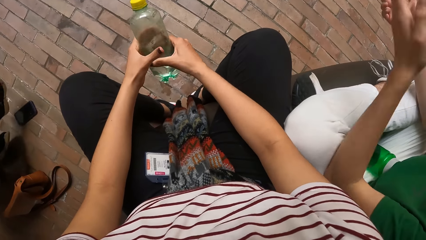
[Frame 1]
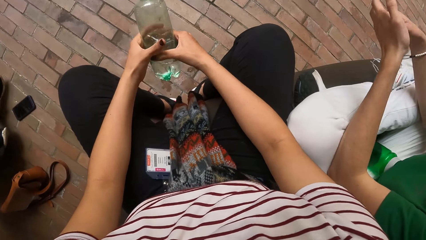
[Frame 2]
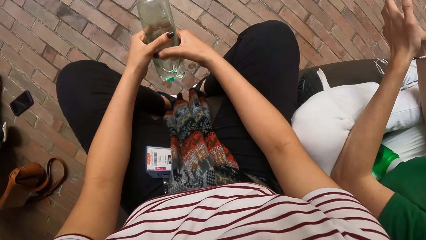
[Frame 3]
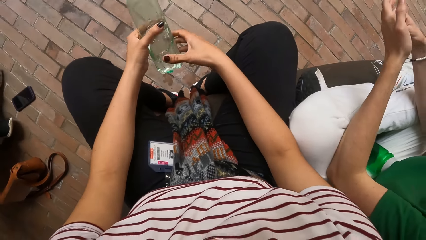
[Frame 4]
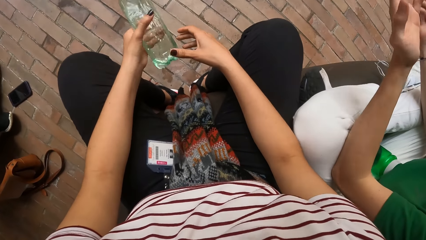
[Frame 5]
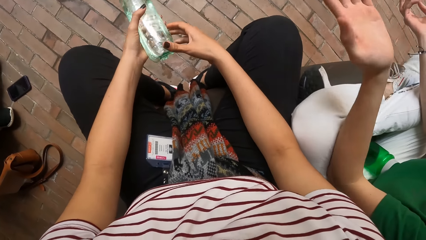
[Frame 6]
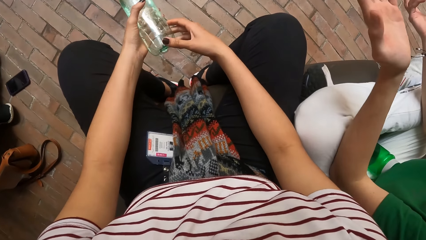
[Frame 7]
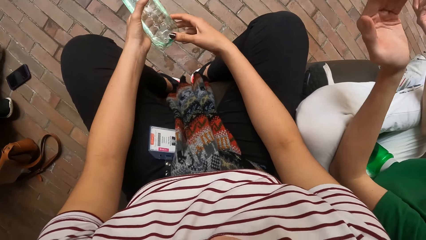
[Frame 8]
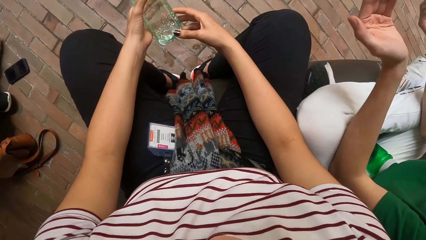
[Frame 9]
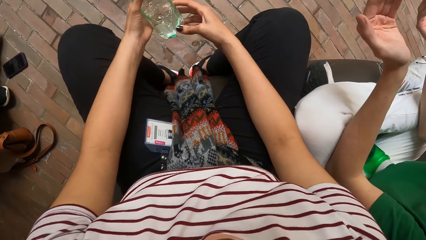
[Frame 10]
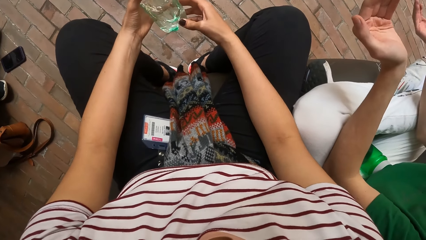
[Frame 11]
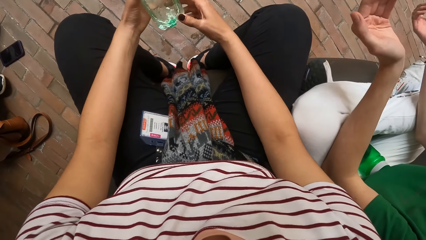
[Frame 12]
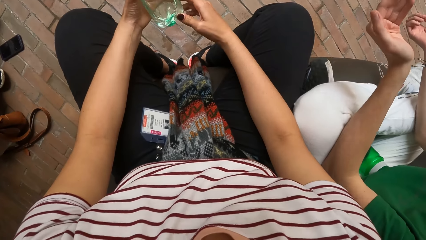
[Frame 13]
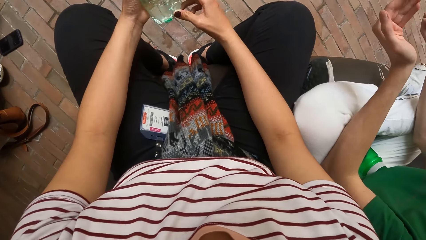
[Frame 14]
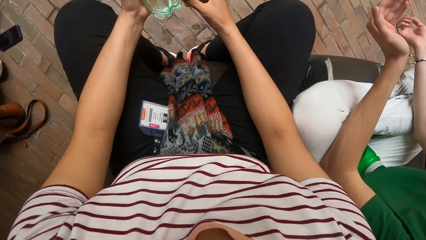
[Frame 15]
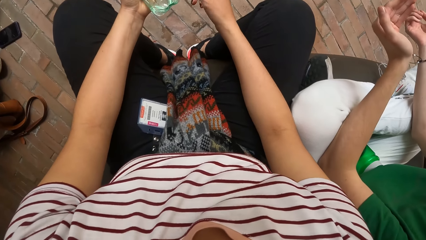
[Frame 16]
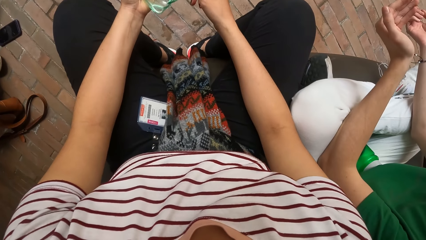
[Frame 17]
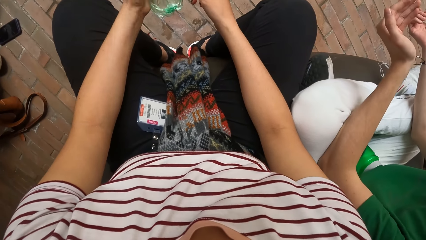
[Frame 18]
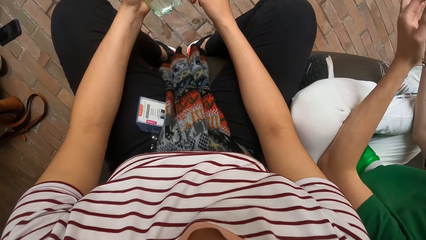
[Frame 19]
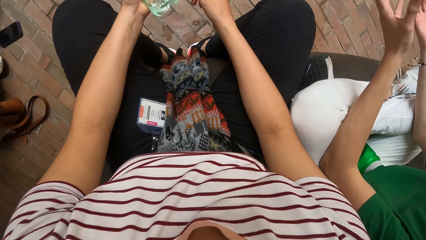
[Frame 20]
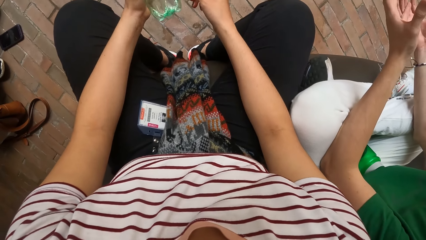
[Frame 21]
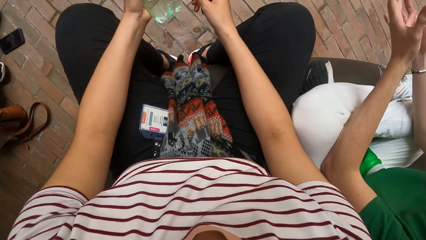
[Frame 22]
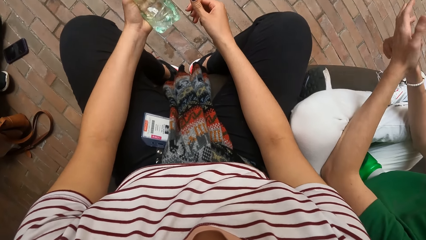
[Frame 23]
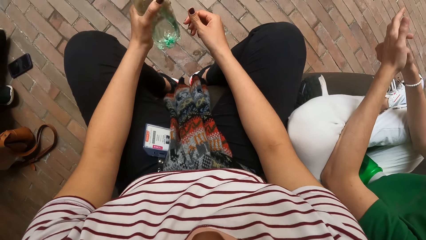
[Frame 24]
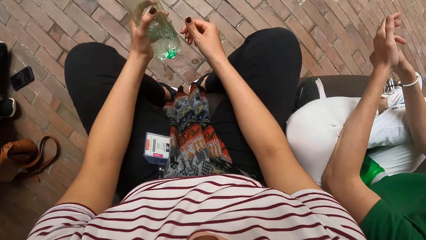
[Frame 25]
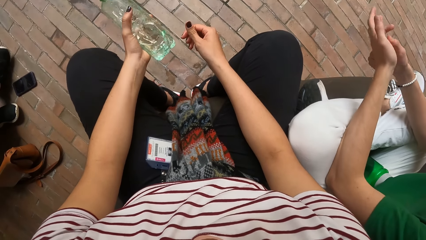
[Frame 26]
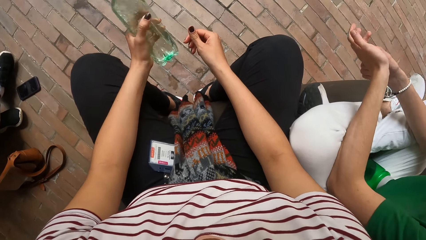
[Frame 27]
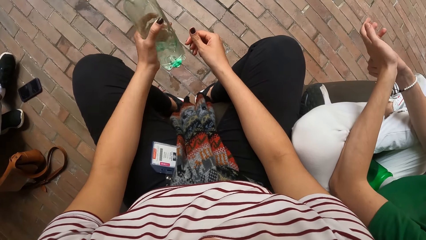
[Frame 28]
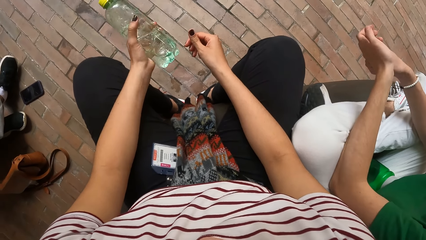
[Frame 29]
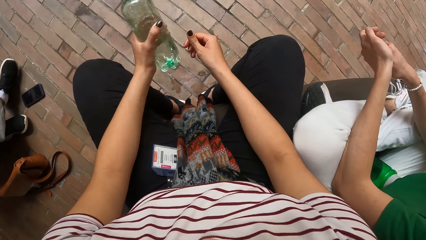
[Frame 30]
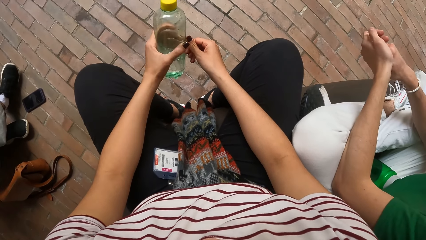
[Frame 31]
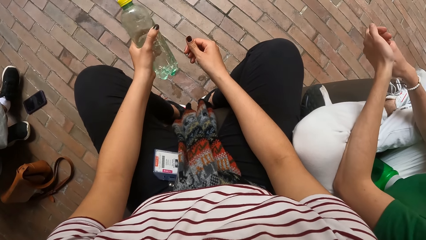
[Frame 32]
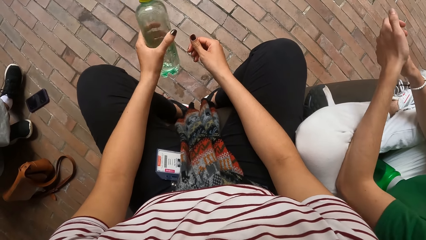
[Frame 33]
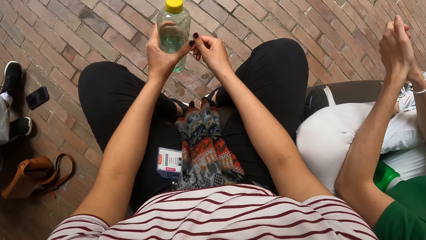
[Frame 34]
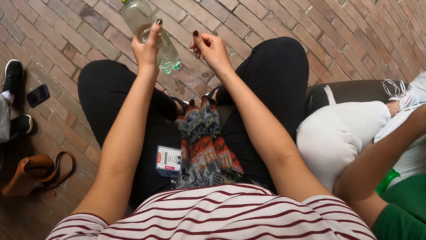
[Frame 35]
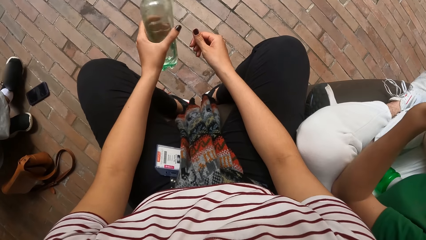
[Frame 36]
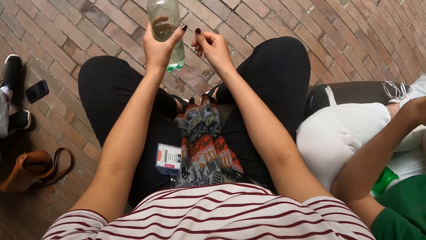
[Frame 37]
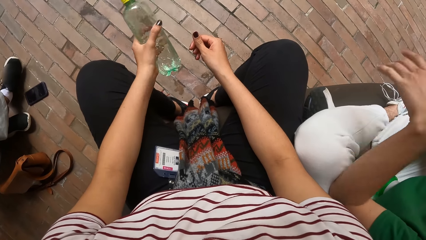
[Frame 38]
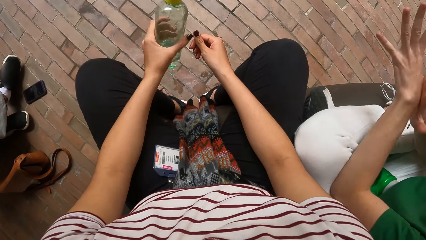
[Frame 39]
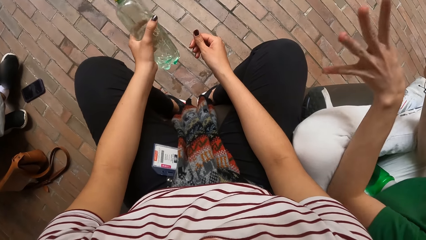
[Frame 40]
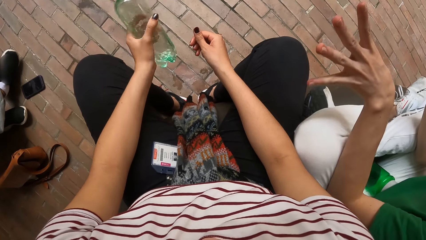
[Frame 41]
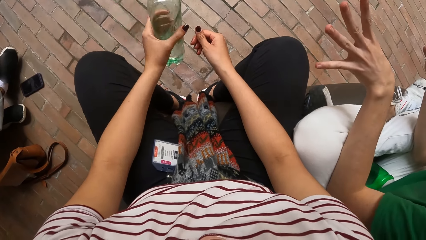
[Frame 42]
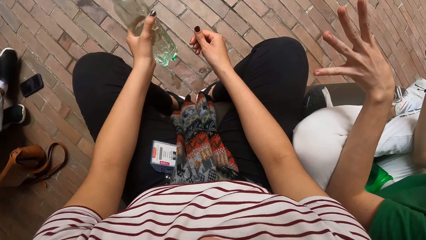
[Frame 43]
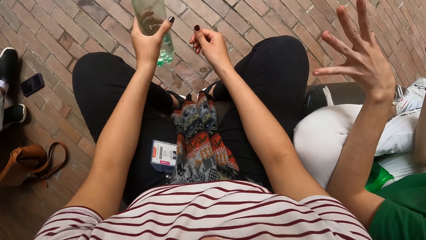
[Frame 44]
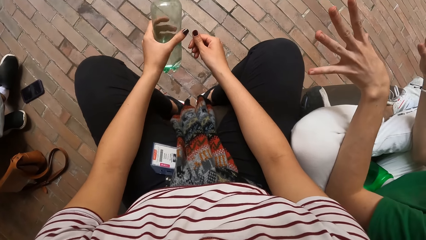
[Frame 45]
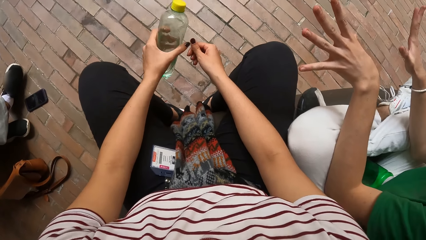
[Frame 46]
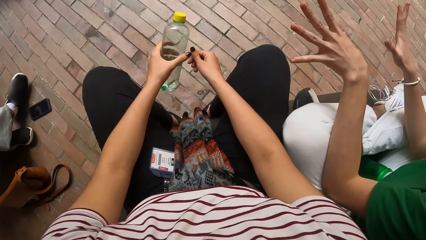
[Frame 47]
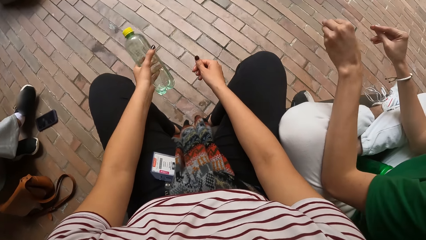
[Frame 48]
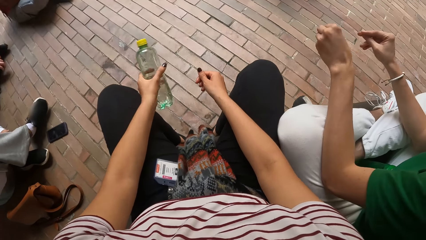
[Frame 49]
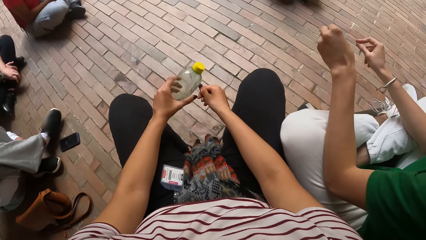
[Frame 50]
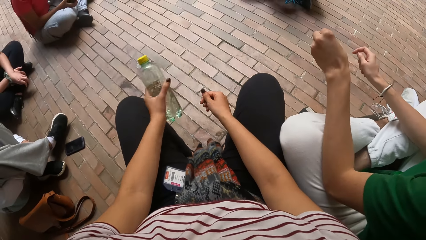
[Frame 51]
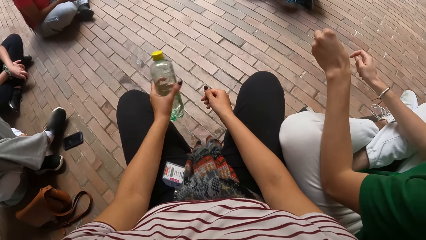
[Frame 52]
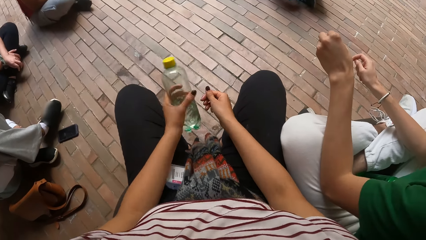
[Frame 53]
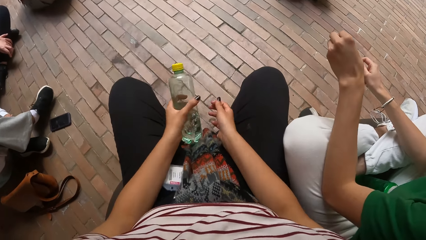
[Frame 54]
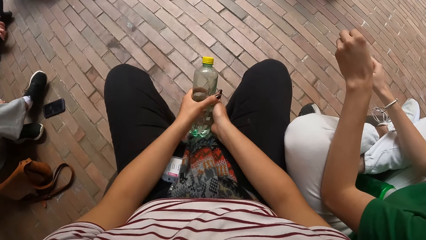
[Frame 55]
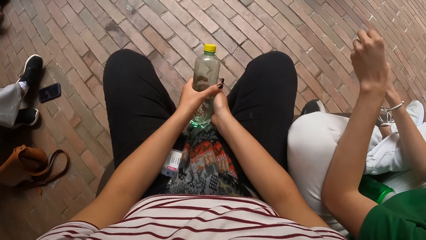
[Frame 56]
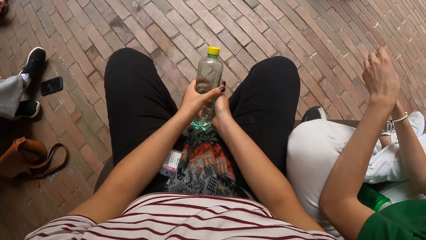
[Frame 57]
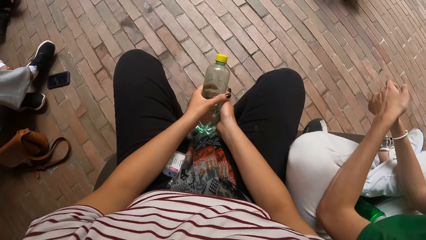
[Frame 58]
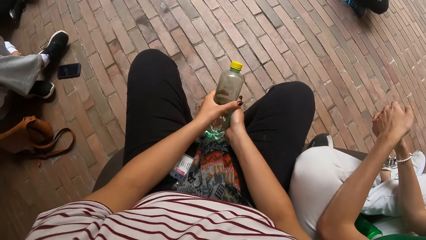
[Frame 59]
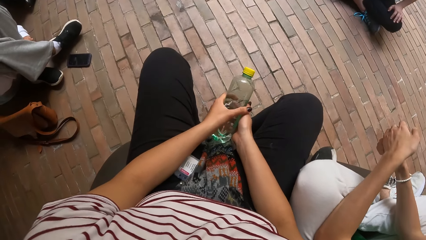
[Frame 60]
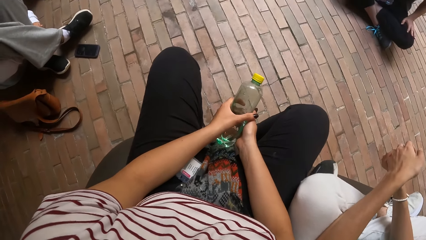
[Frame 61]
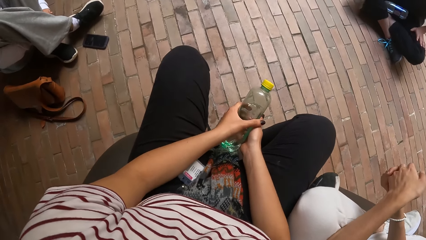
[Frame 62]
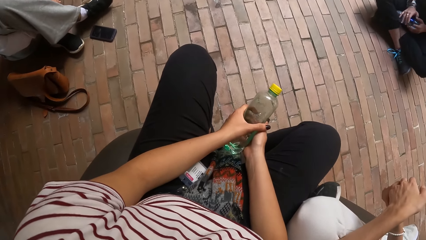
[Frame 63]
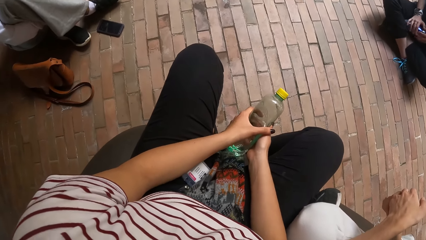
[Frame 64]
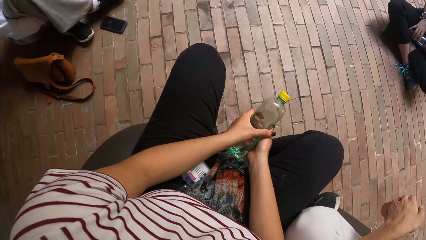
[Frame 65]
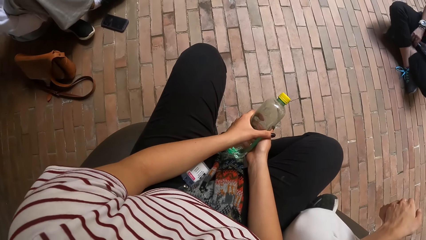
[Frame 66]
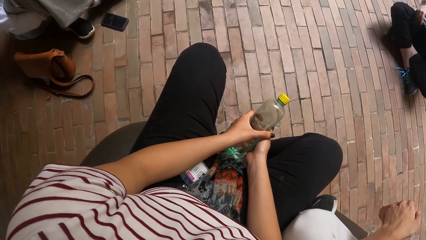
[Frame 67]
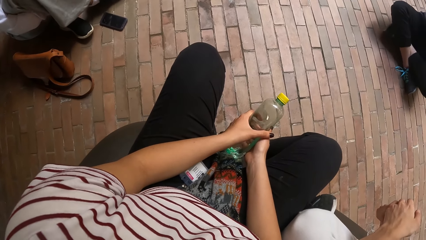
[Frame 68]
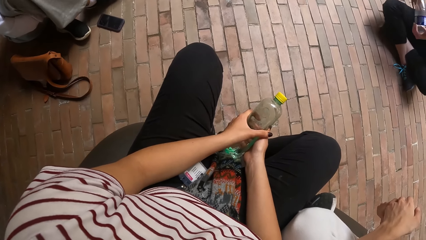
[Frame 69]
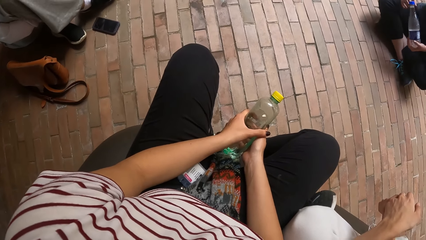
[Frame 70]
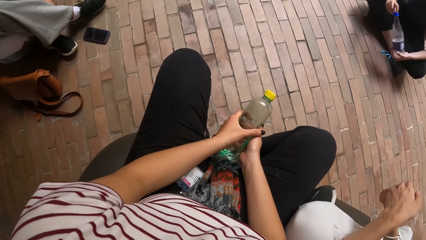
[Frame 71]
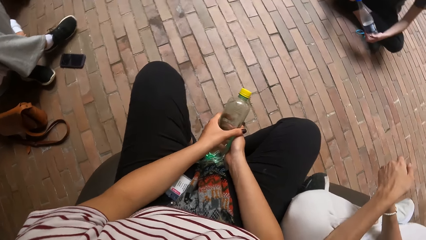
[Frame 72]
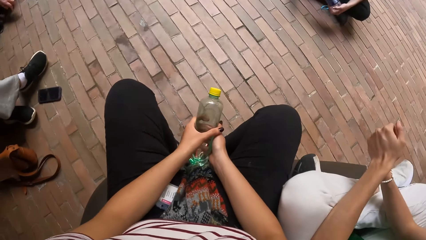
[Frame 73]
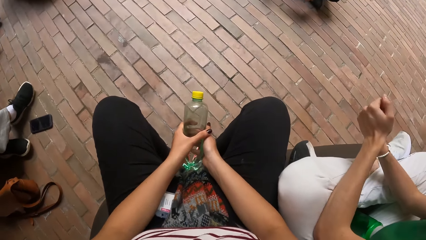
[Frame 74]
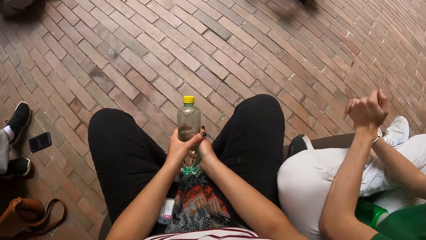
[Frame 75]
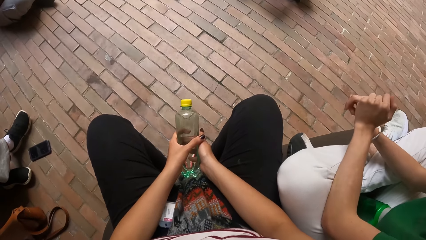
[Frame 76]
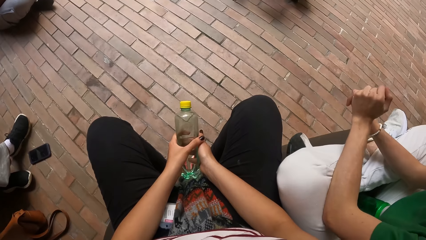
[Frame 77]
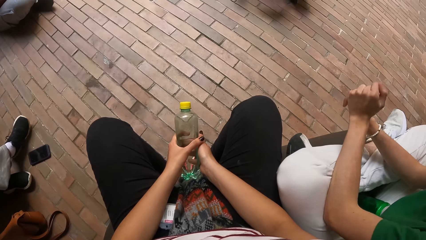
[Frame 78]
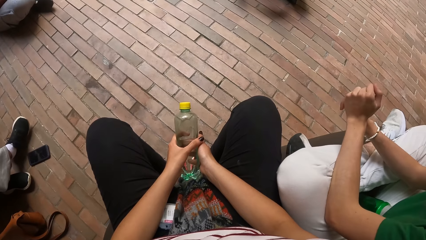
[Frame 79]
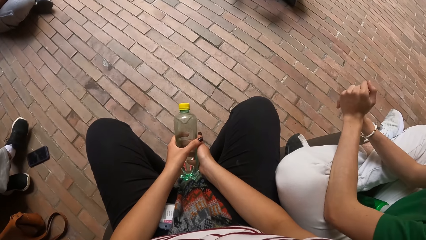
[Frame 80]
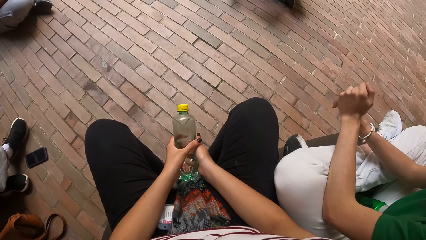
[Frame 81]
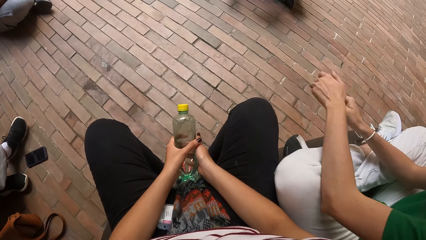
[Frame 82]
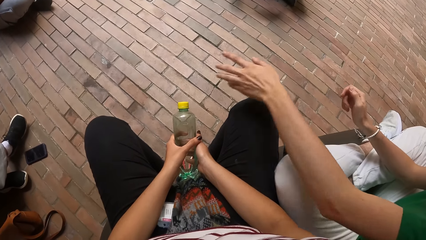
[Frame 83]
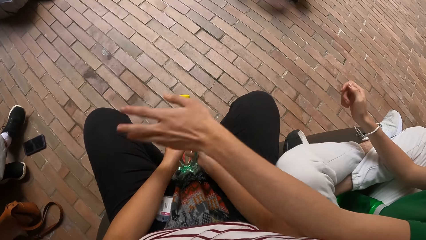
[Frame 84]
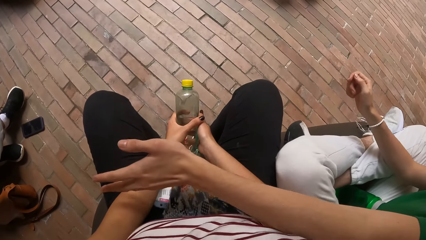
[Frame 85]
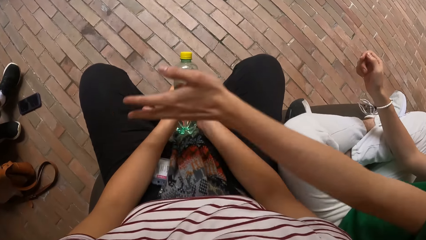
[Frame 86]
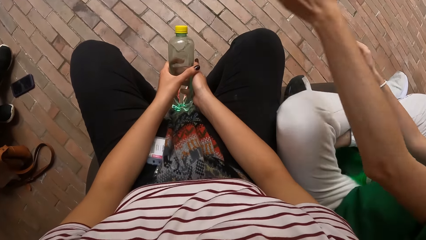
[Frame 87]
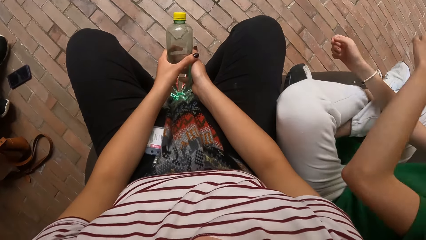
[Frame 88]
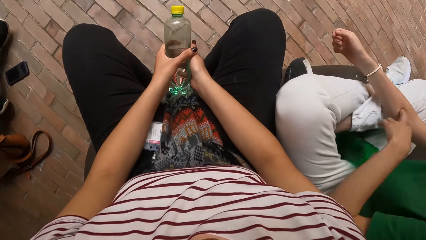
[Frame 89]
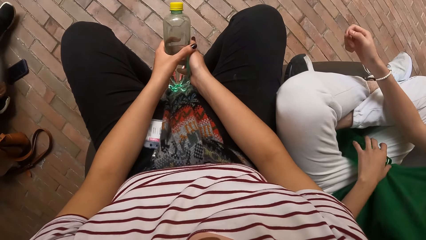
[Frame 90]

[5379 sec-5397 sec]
The camera wearer holds the bottle with her left hand. She shakes the water bottle. She holds the water bottle with both hands. She turns around the room.
